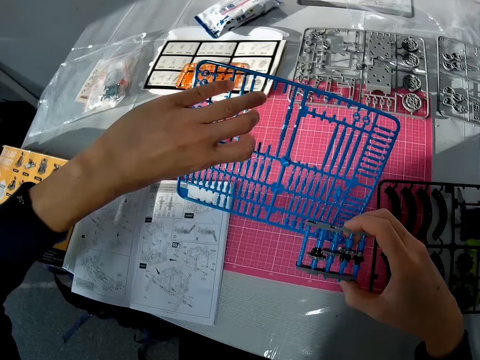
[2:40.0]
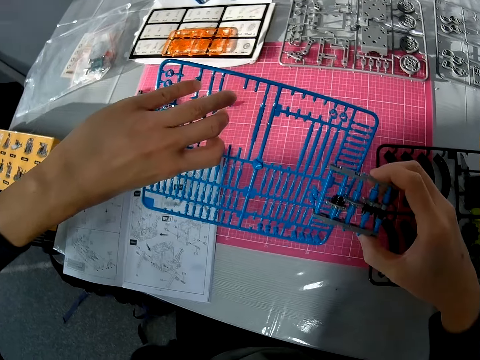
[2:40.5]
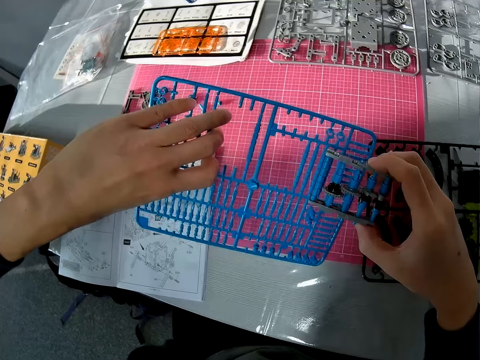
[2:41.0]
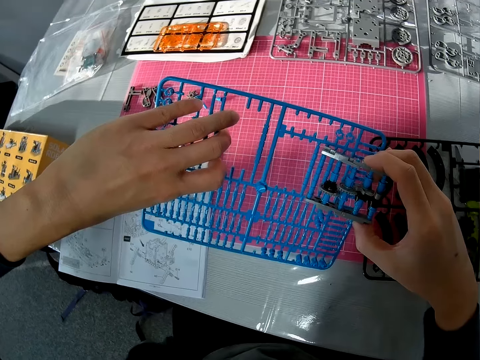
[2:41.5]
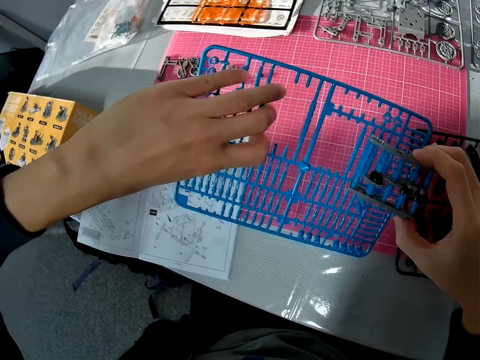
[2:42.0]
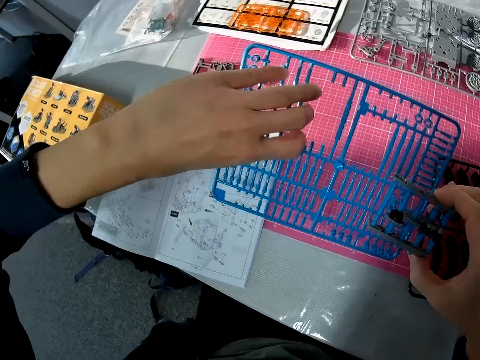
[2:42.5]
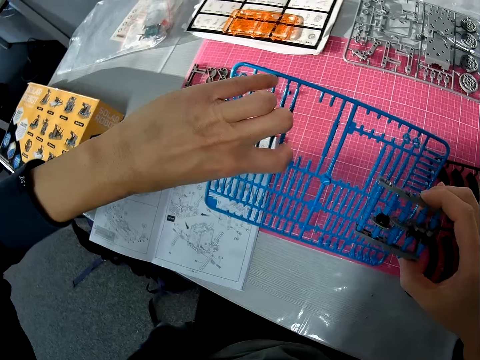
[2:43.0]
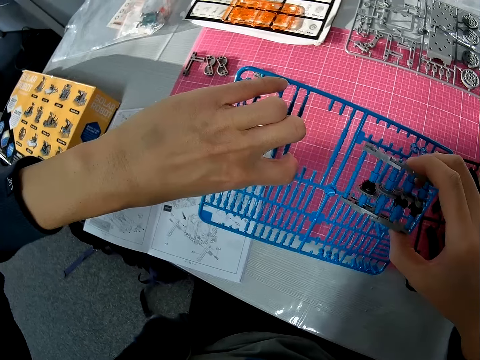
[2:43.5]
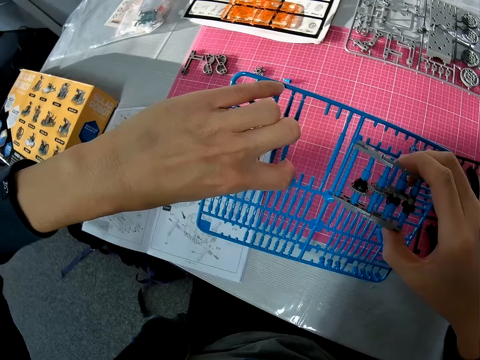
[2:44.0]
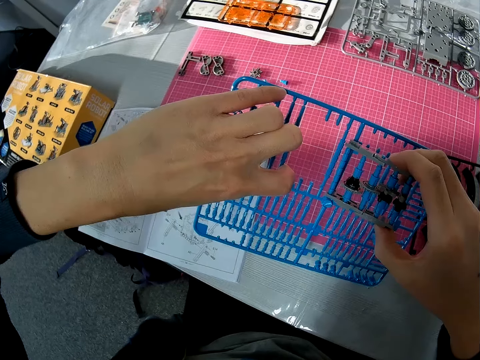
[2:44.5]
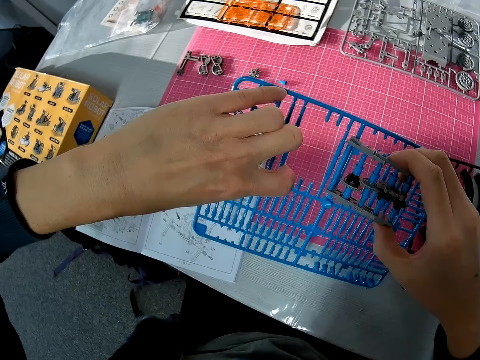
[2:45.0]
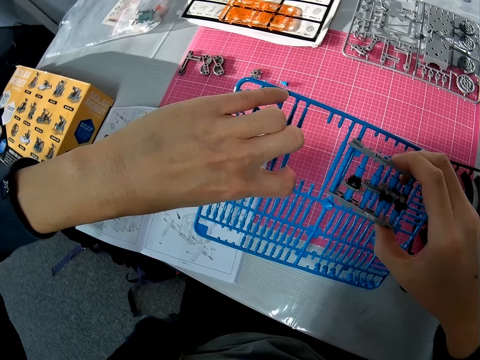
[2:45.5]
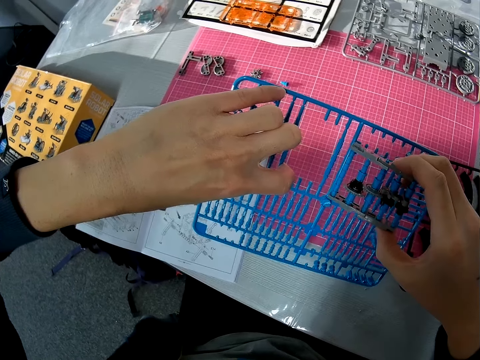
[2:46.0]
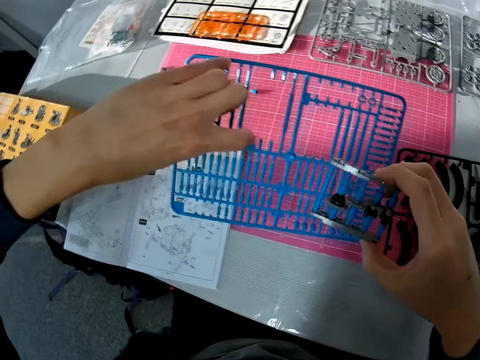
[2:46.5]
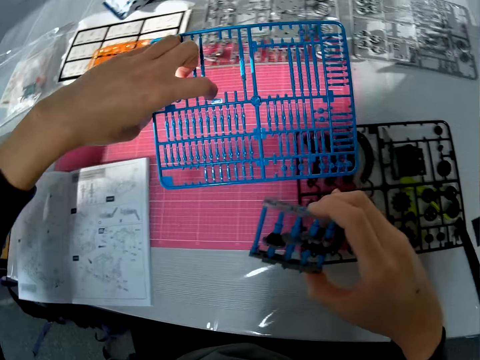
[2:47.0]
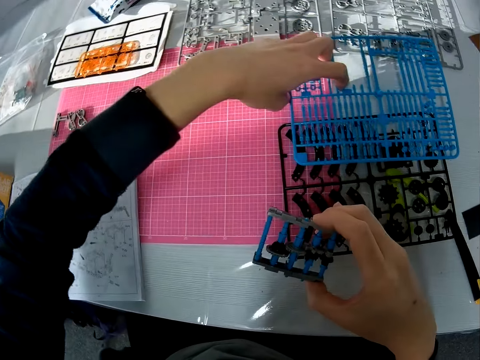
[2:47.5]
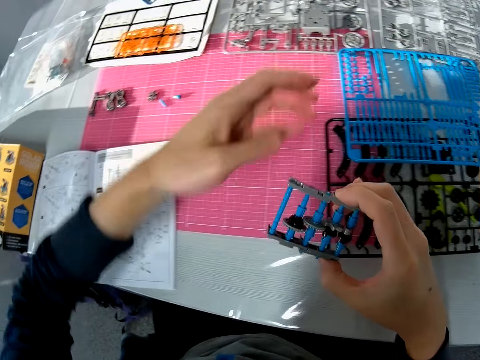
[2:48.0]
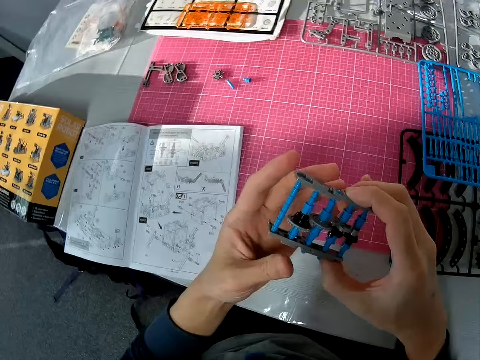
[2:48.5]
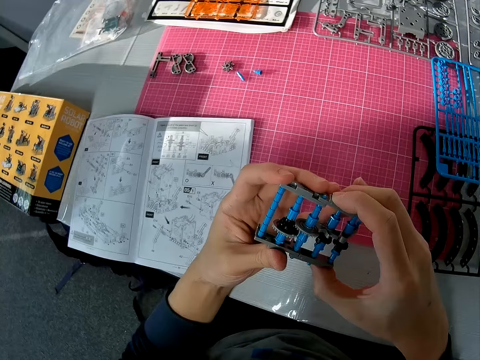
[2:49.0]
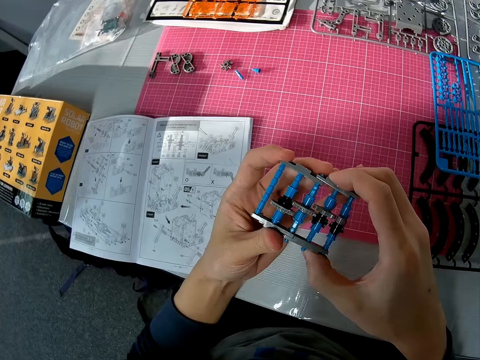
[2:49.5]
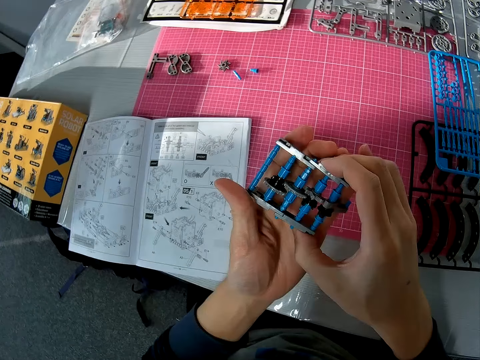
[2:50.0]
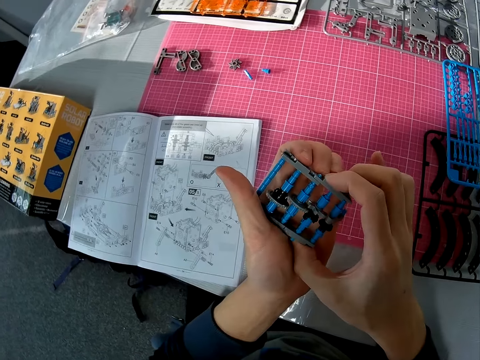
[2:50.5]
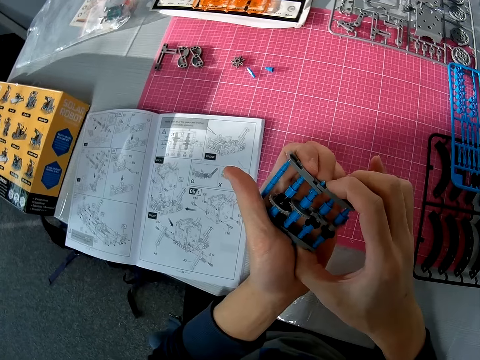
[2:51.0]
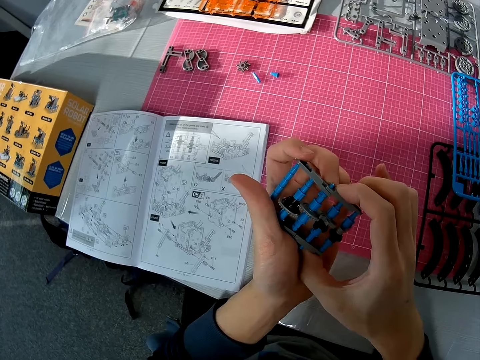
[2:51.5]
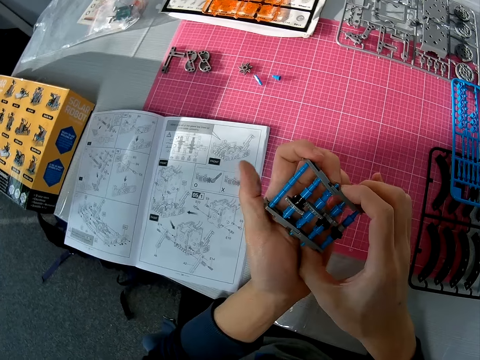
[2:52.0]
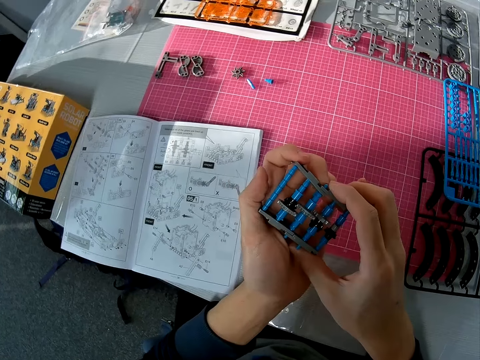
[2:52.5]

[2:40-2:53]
The camera wearer compares a part of the object in his left hand to the object in his right hand. He drops the blue object in his left hand on the table. He works on the object in his right hand with both hands. He holds the solar robot. He presses the solar robot.

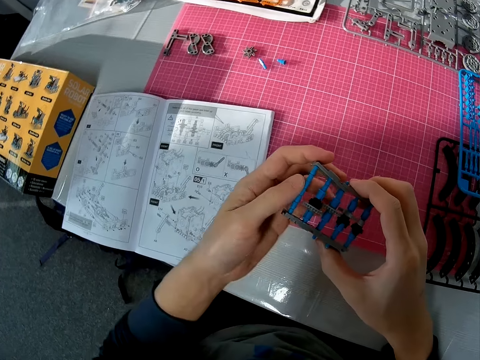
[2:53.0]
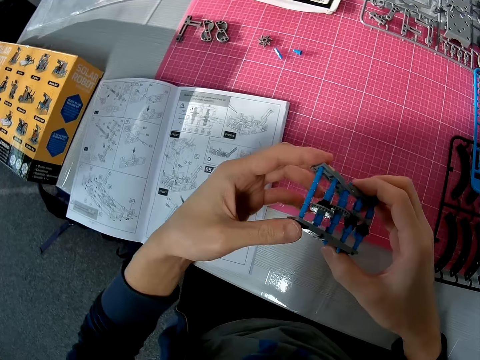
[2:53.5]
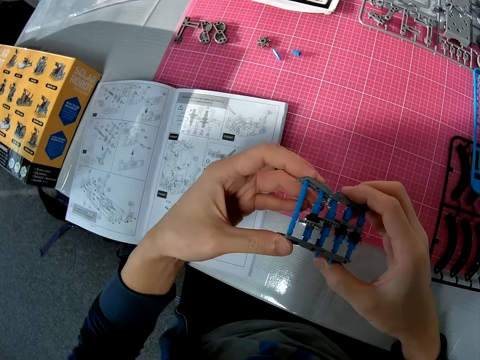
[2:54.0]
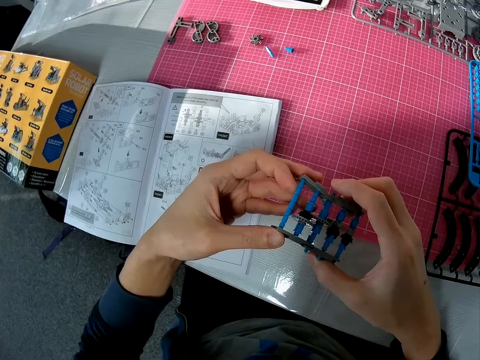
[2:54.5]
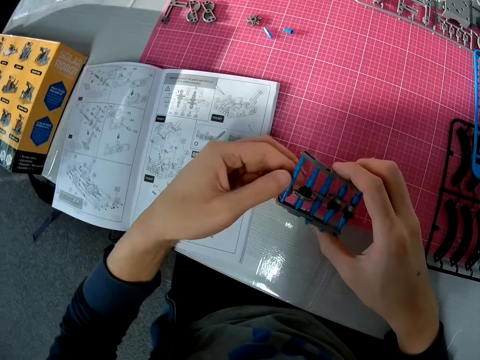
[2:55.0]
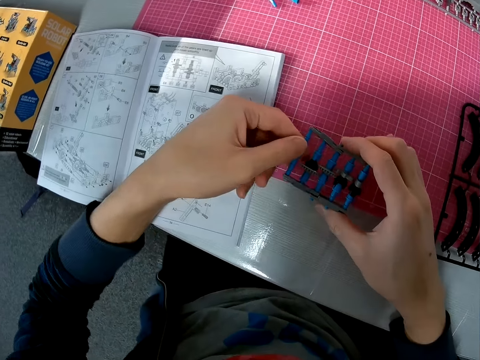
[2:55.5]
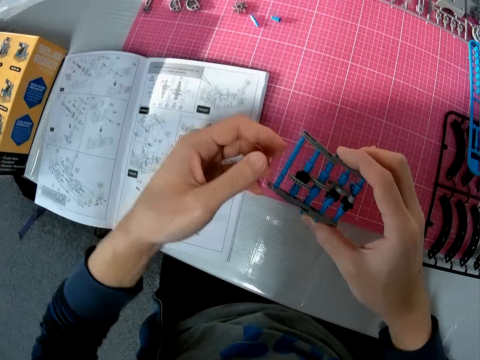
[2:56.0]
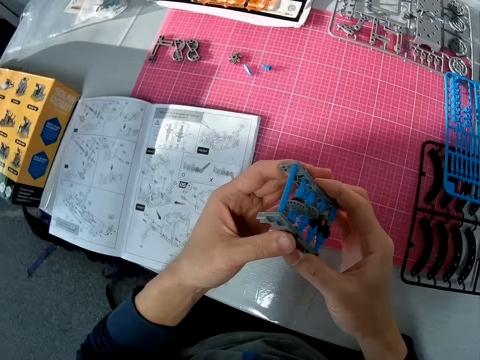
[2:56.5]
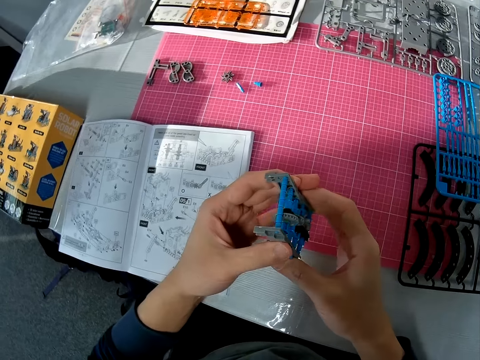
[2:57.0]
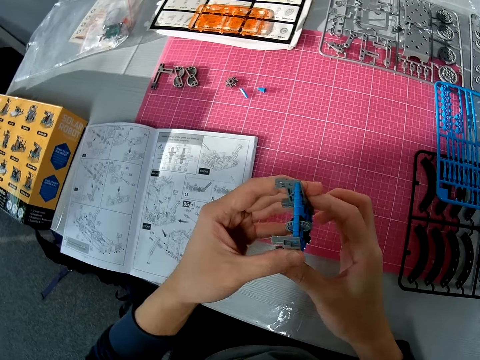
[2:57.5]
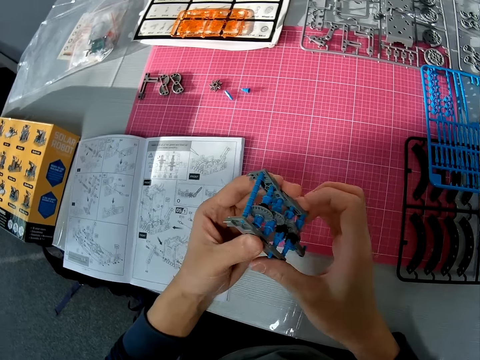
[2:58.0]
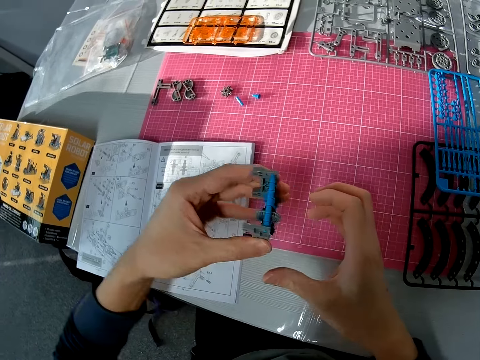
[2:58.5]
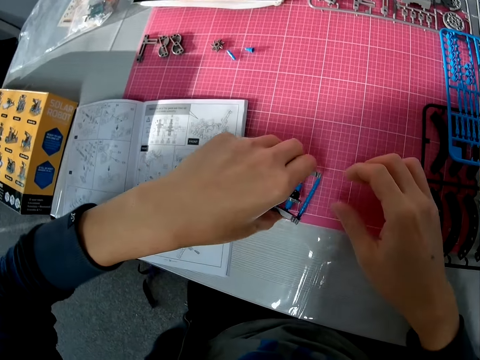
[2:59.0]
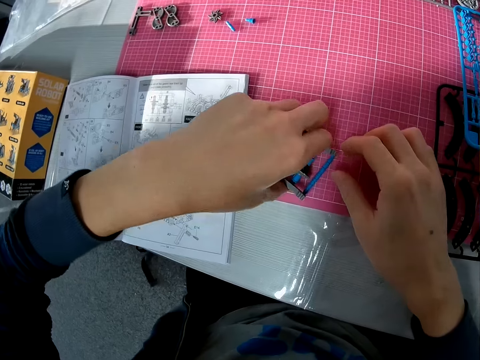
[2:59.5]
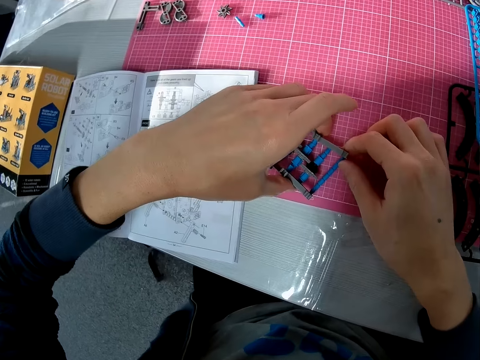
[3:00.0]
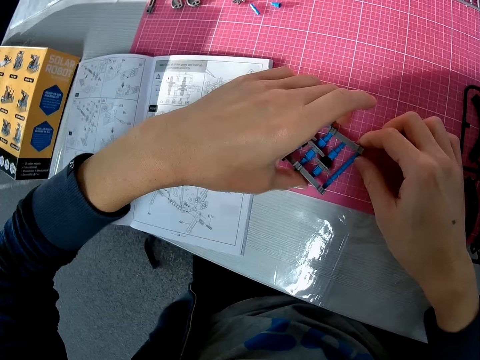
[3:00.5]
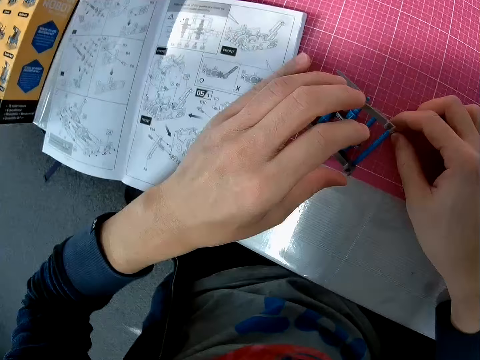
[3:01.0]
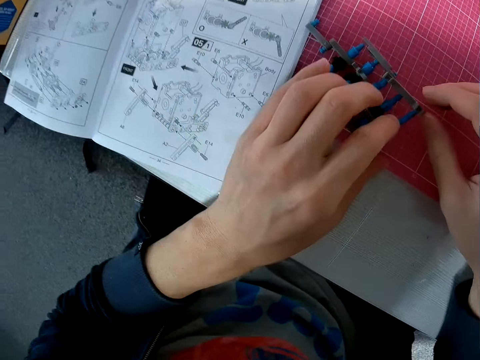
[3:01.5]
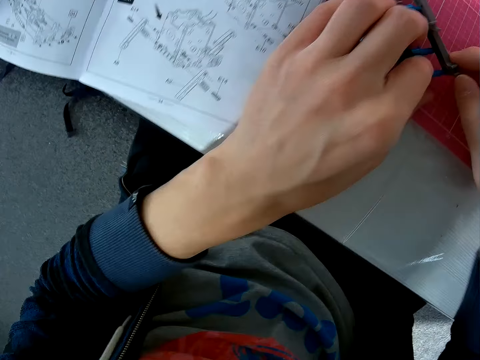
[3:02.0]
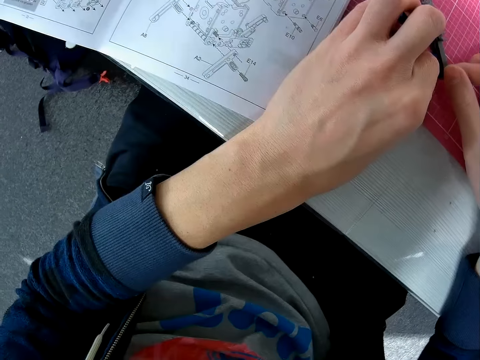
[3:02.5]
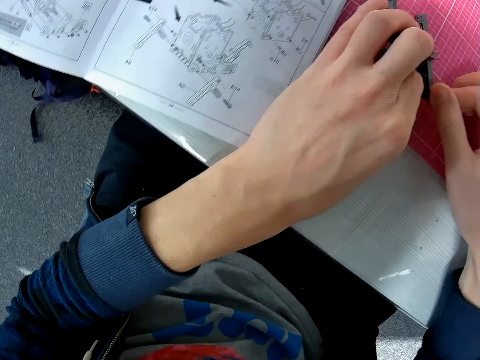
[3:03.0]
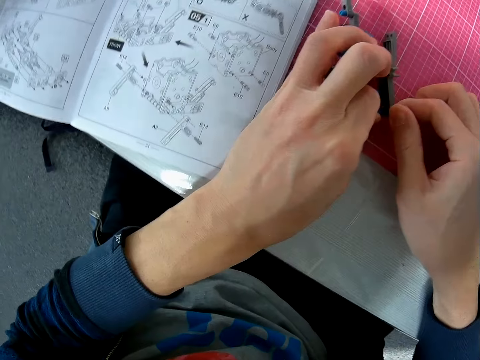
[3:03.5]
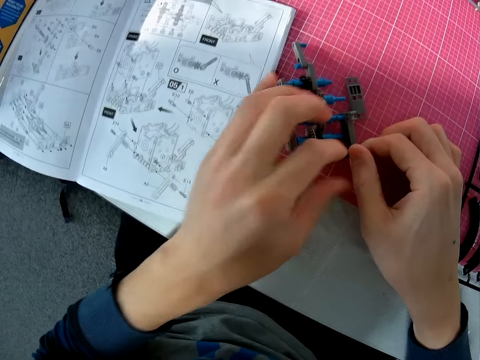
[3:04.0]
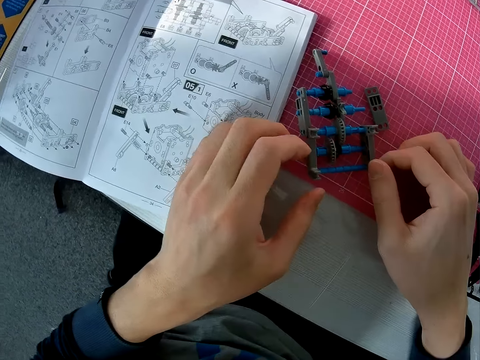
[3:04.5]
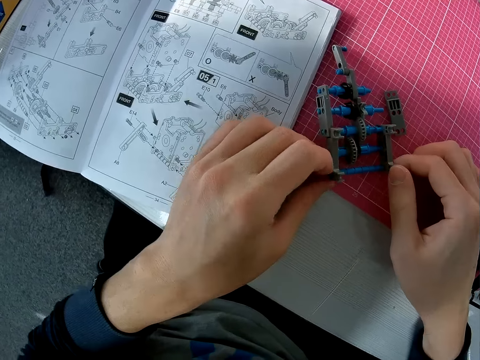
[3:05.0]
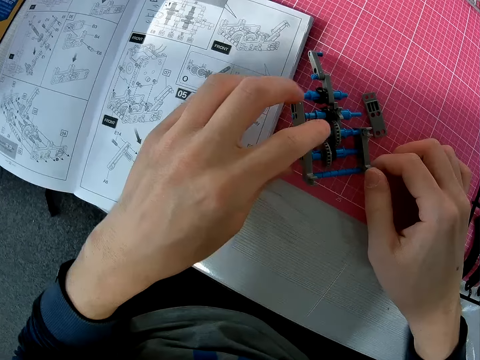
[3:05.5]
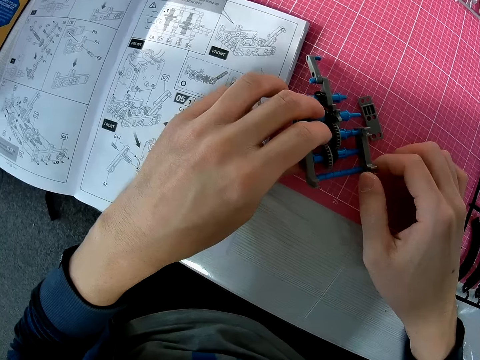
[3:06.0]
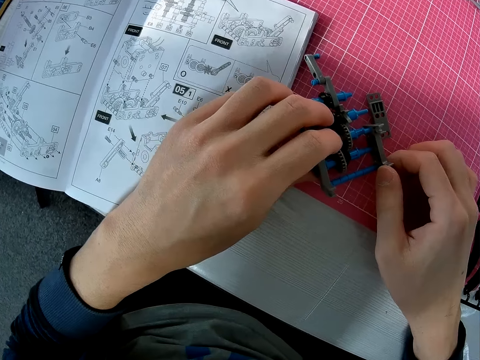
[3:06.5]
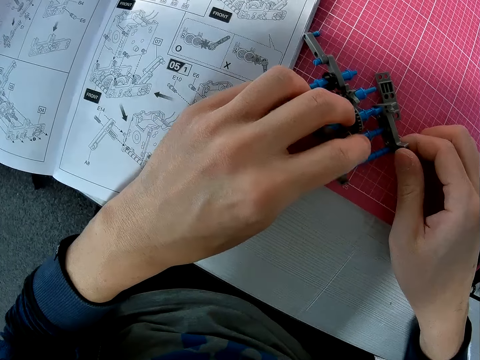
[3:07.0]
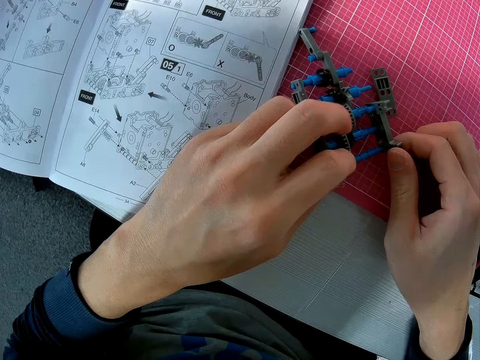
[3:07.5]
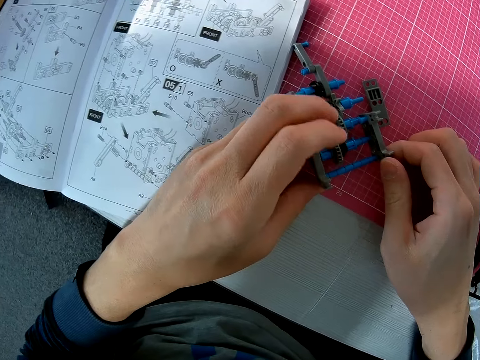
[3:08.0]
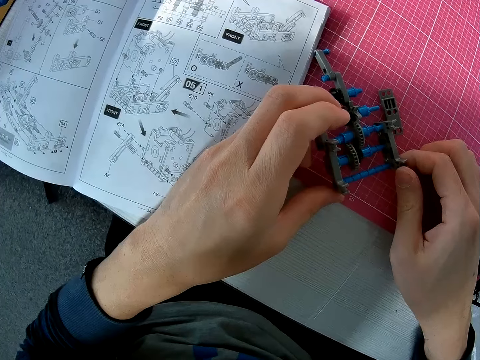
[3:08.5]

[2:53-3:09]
The camera wearer moves a hand on the different part of the solar robot. They fix the solar robot. They turn the solar robot. They press the solar robot. They turn the solar robot. They put the solar robot on the table. They touch the solar robot. They remove a hand from the solar robot. They fix the solar robot. They remove a hand from the solar robot. They touch the solar robot.
